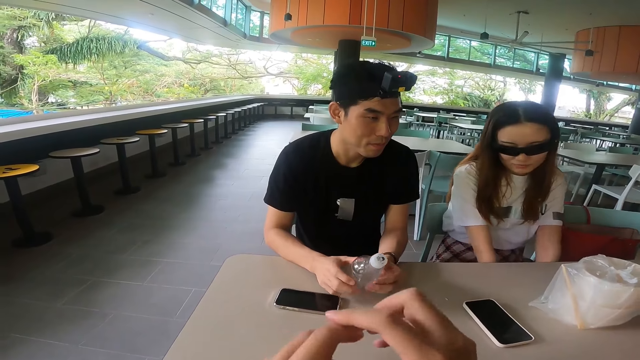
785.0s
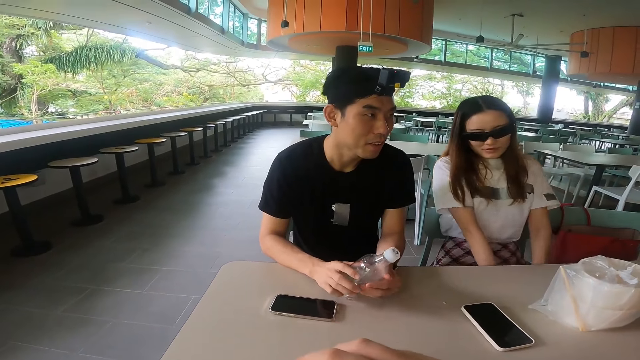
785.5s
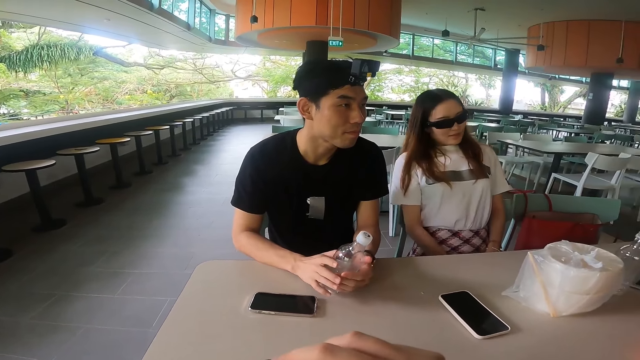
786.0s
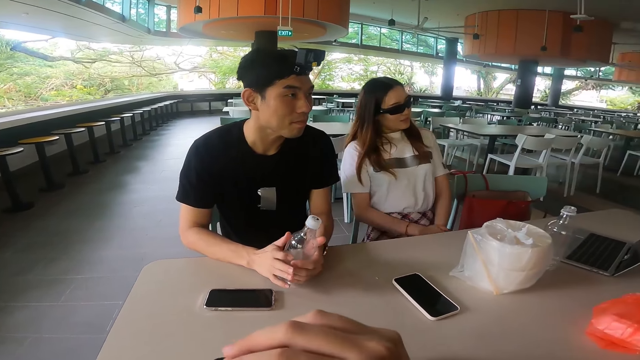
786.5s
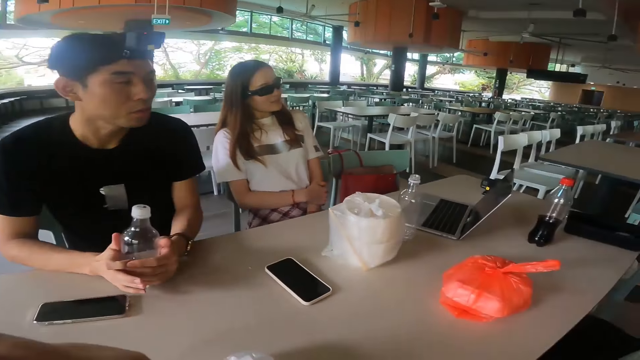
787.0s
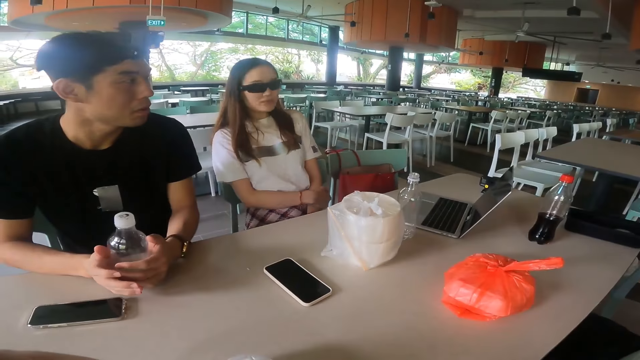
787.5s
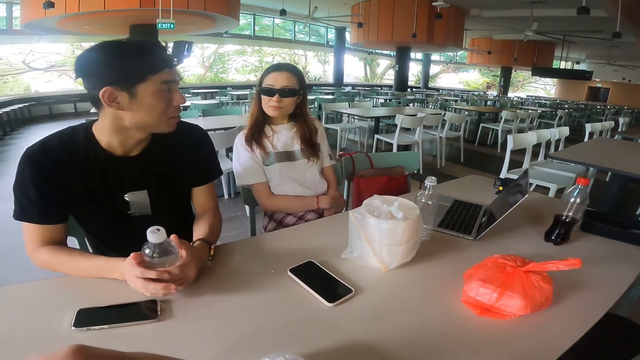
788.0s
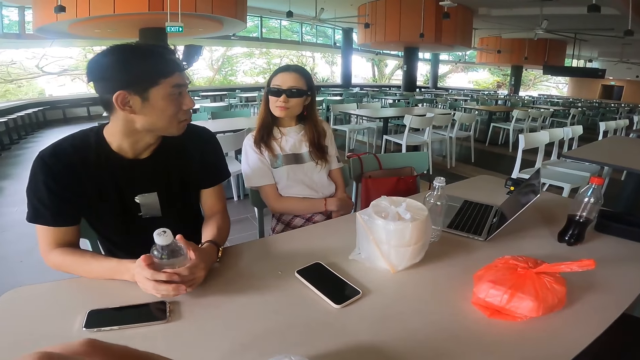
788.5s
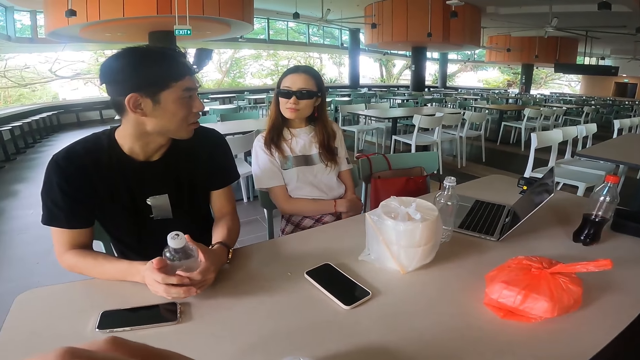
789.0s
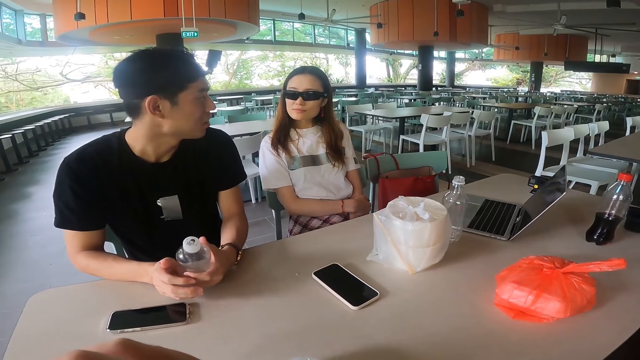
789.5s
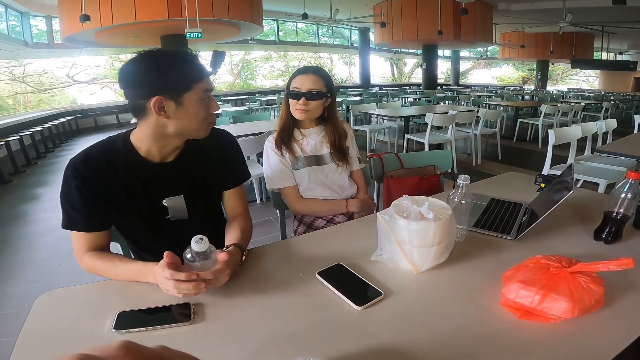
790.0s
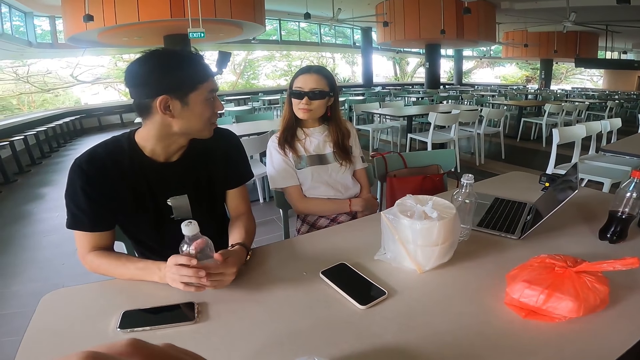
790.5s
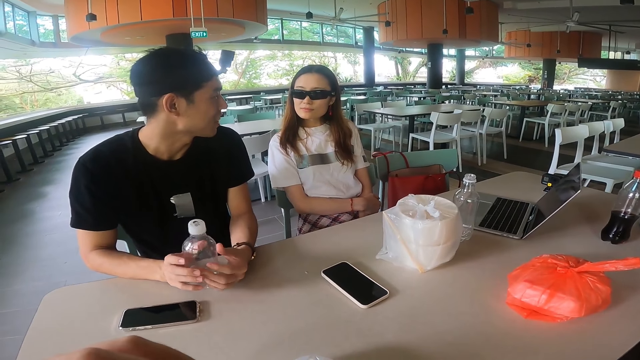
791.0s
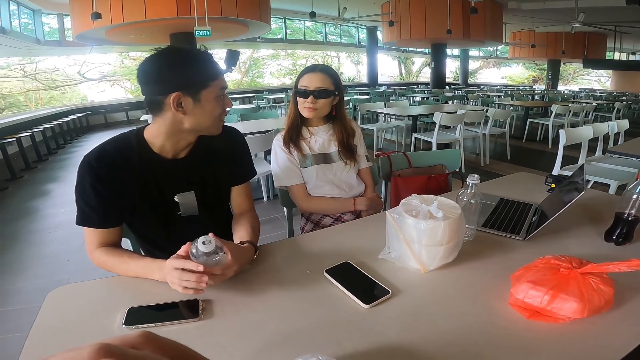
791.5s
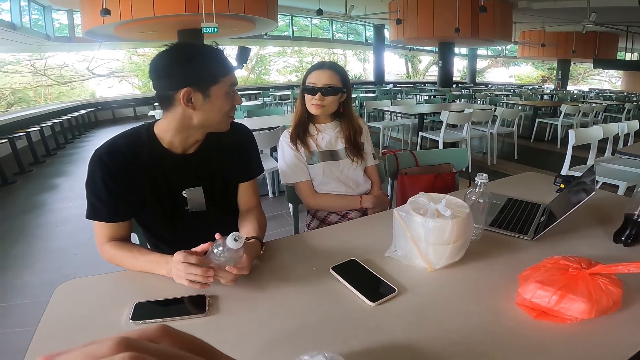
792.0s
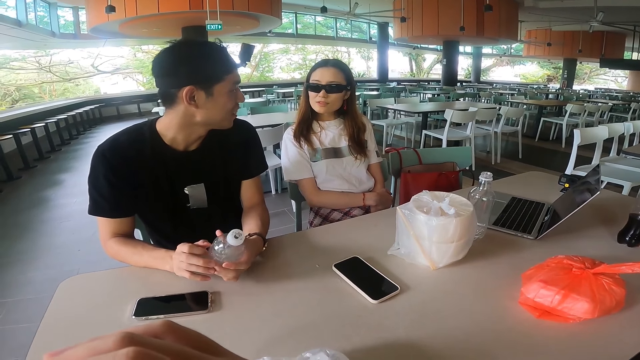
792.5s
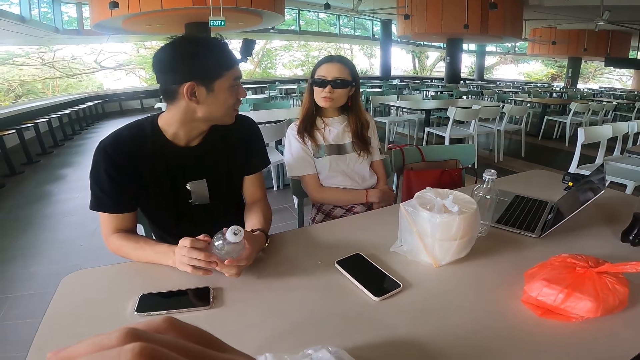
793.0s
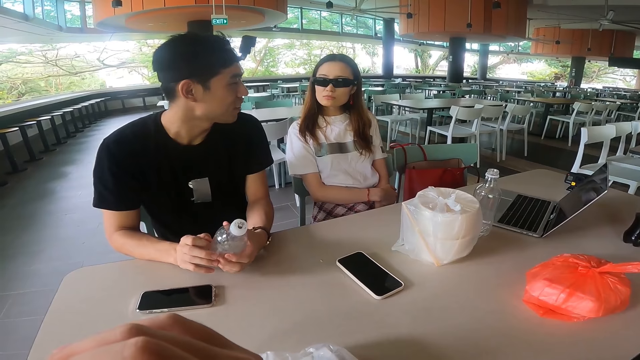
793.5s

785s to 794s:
The camera wearer talks with hands on the table. A woman adjusts a hand. The woman leans on the back of the seat.

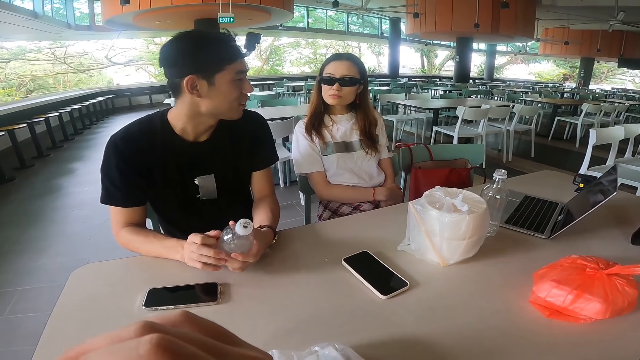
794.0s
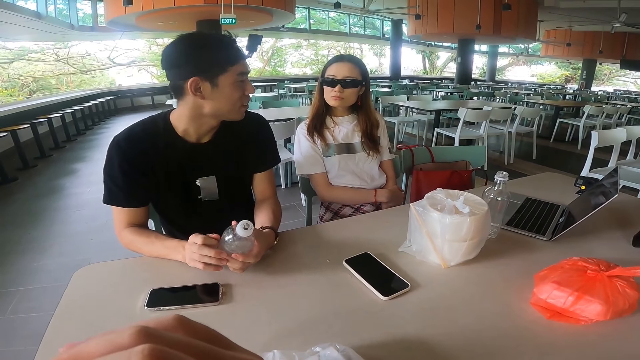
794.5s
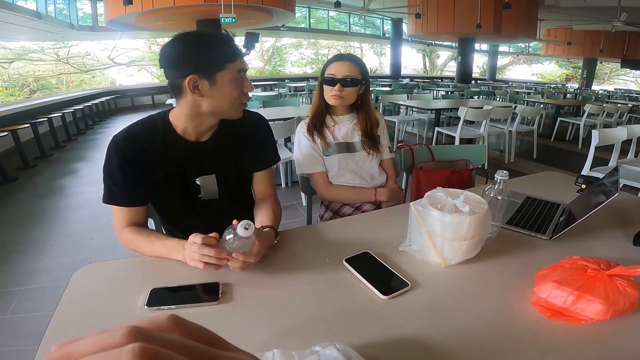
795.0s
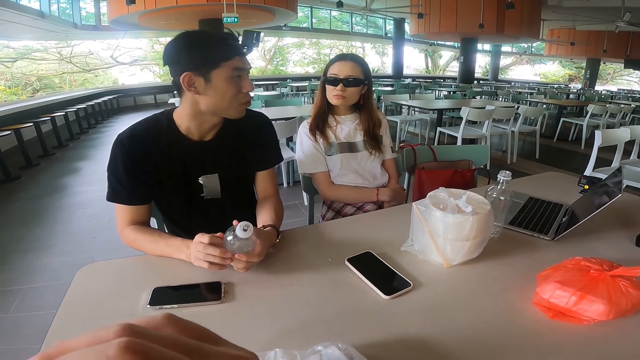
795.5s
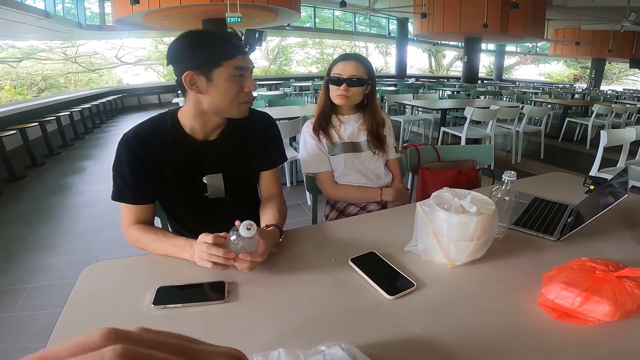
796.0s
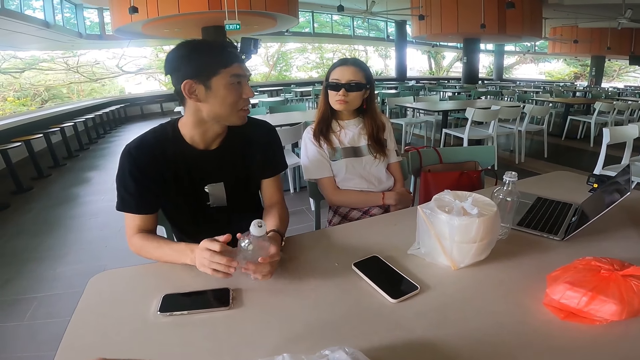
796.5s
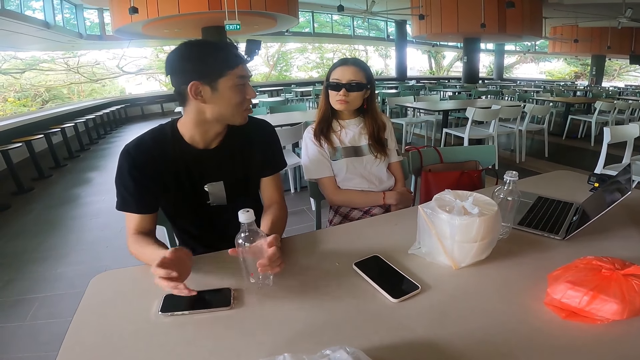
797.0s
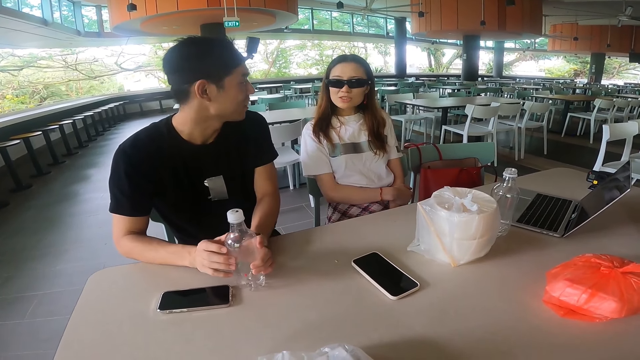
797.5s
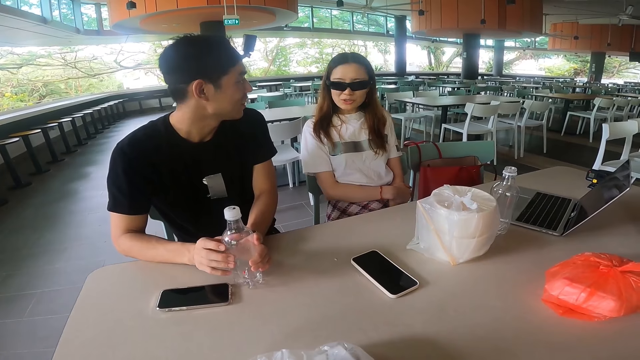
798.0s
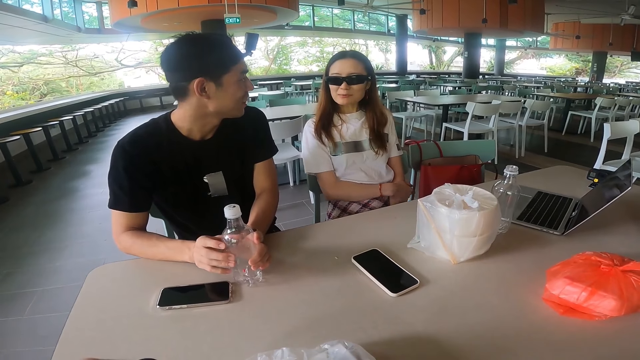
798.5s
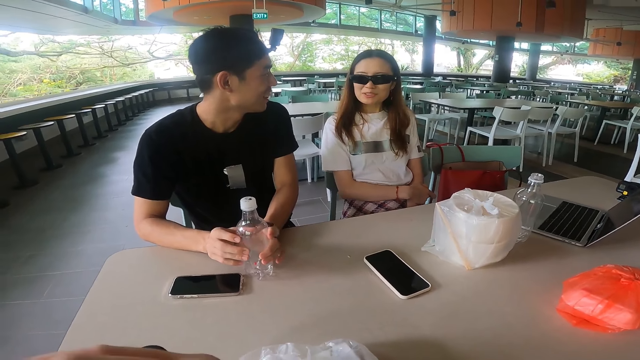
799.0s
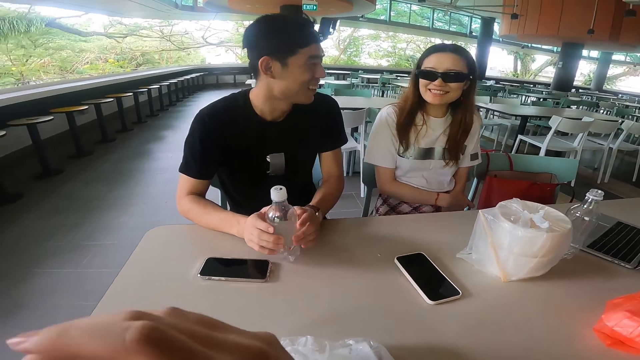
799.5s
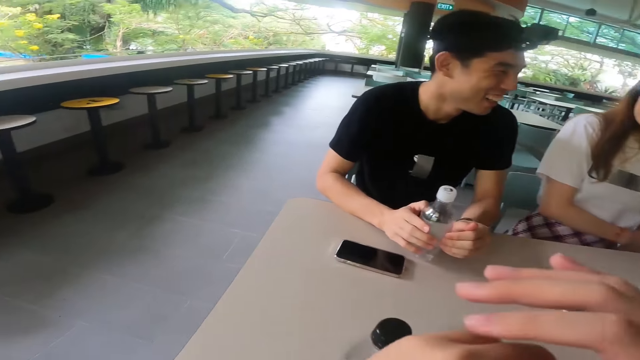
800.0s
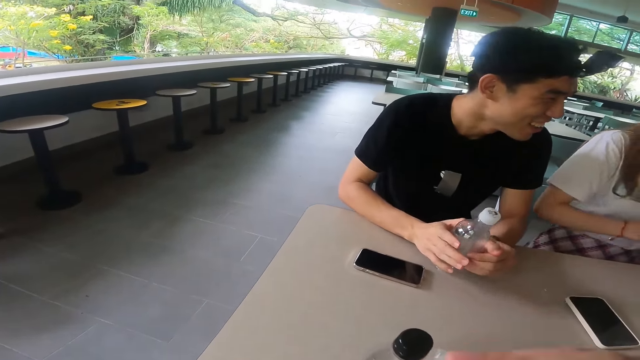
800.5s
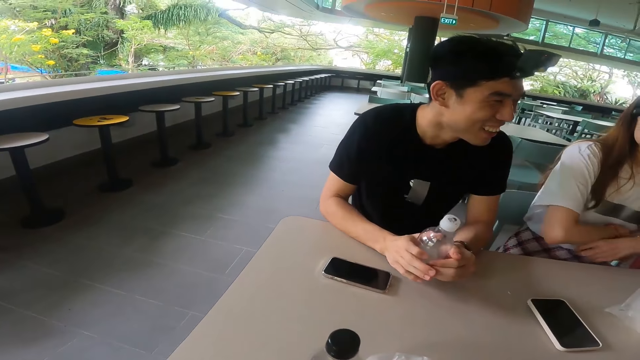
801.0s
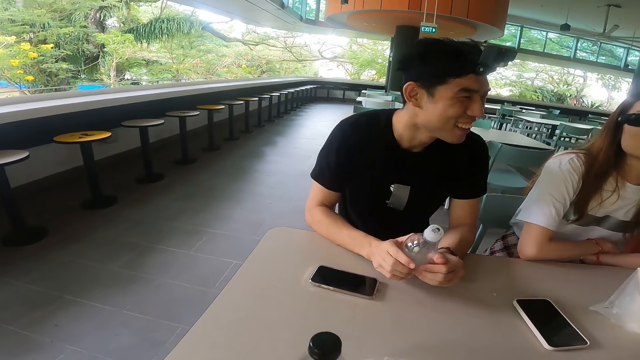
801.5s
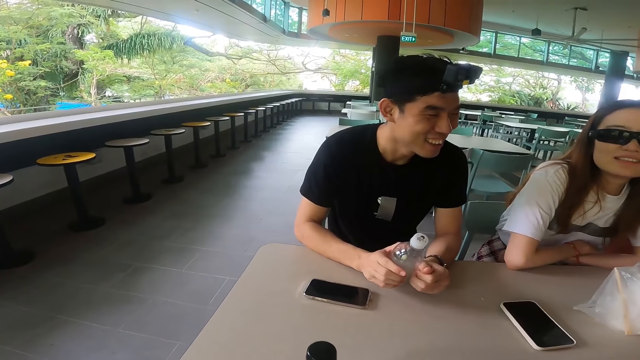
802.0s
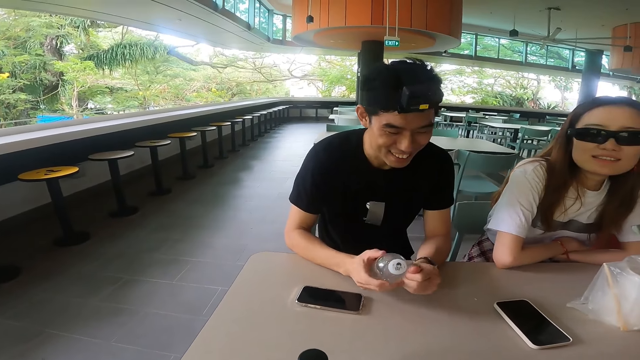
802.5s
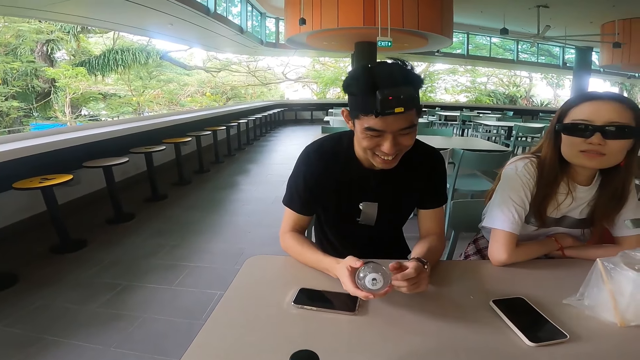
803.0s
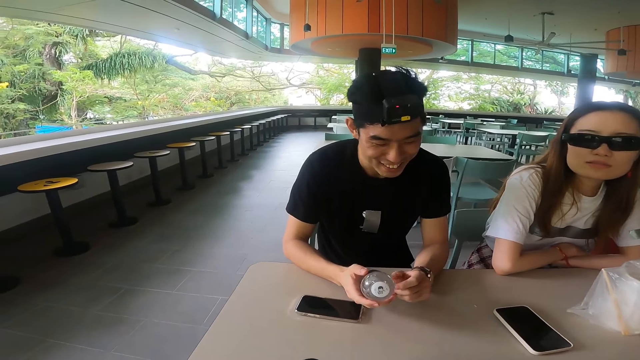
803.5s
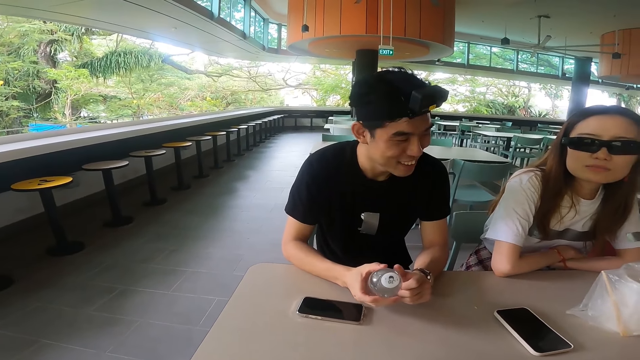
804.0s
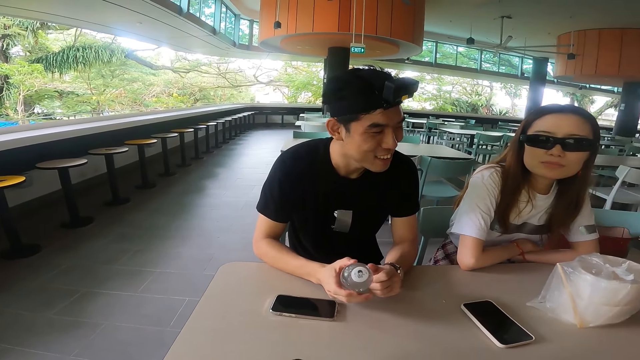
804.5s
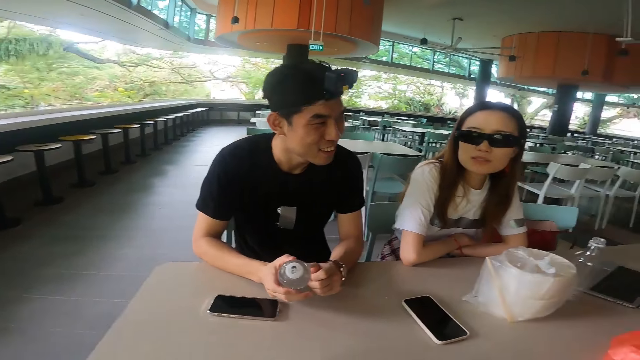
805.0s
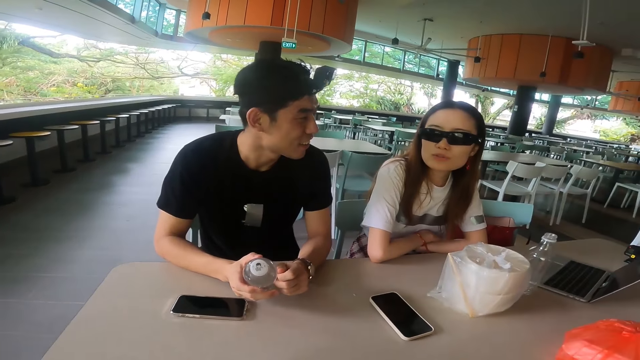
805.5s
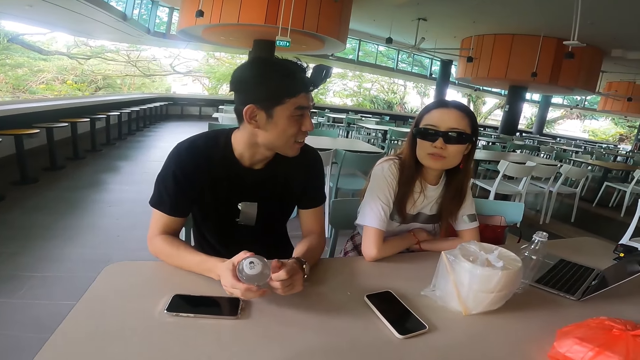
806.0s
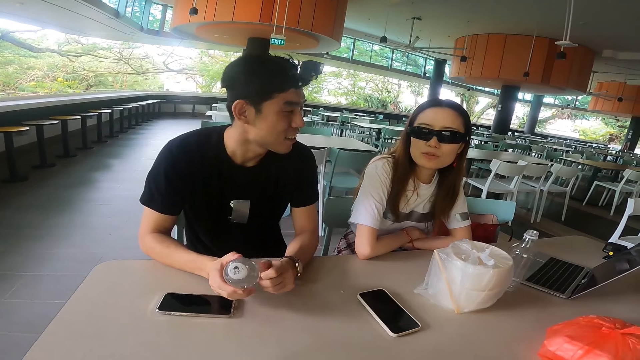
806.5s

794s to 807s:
A man gestures with a hand. The camera wearer adjusts hands. A woman folds hands and leans on the table.
